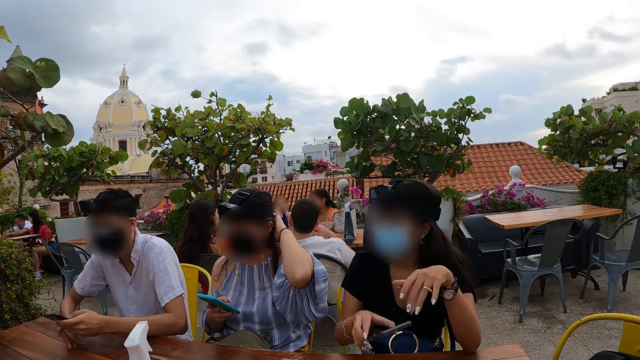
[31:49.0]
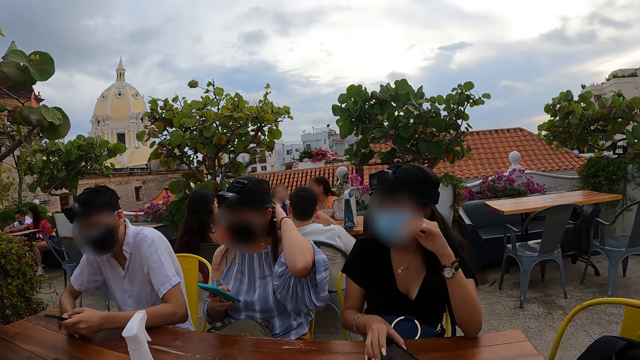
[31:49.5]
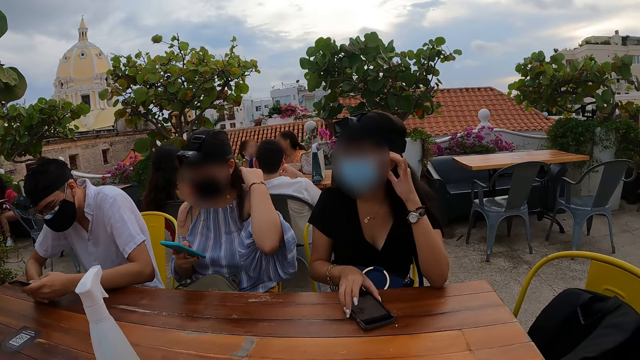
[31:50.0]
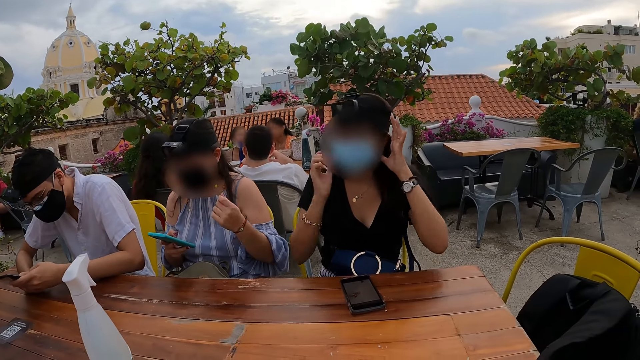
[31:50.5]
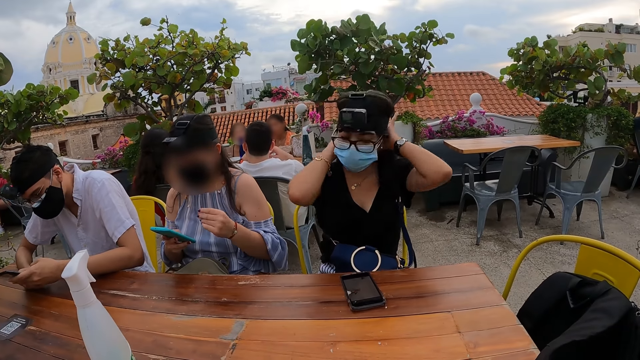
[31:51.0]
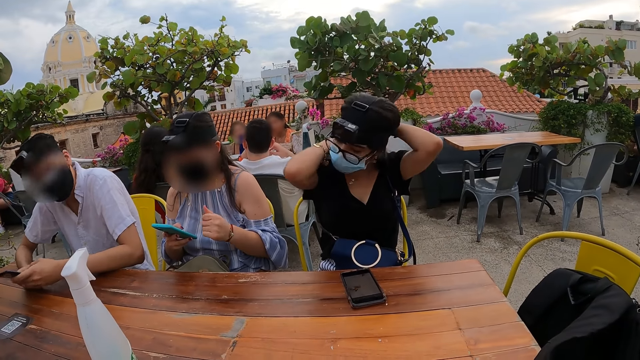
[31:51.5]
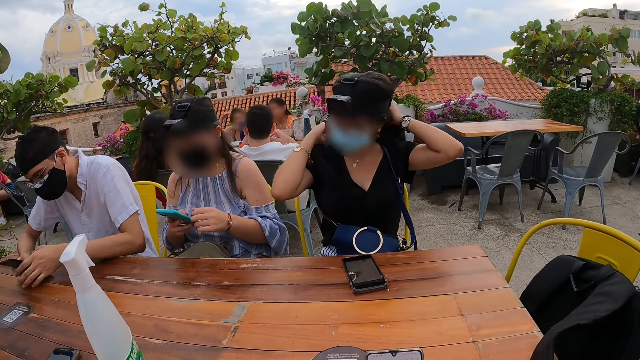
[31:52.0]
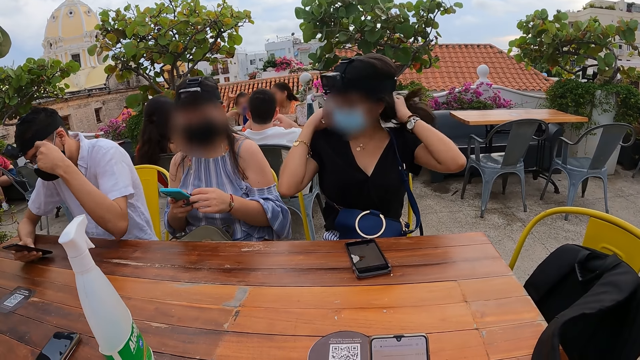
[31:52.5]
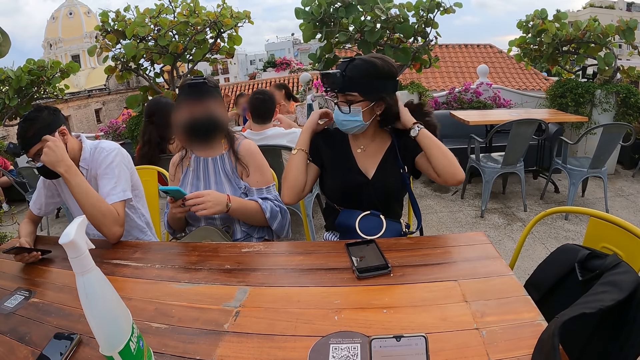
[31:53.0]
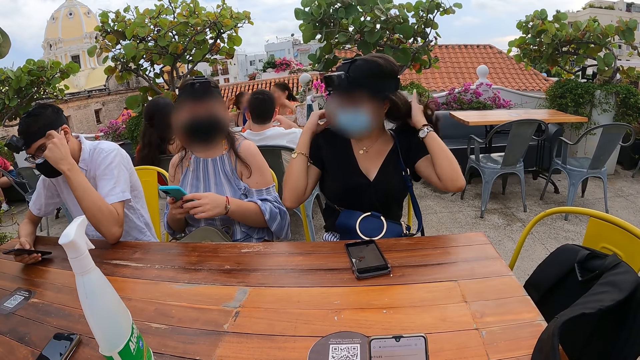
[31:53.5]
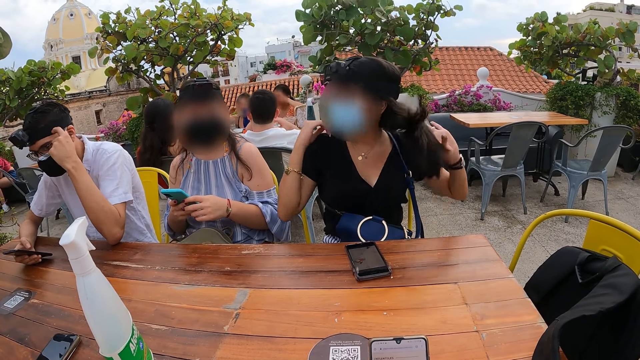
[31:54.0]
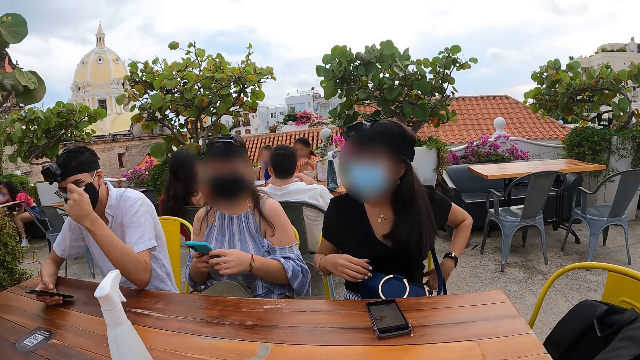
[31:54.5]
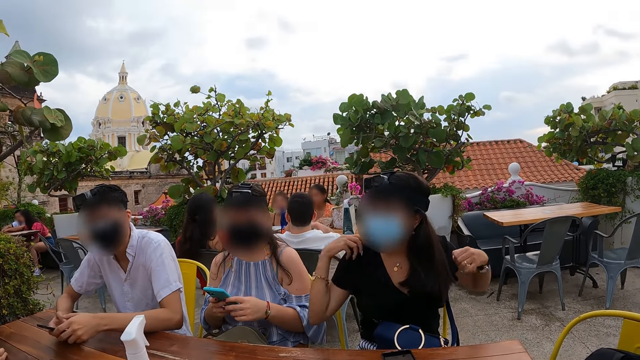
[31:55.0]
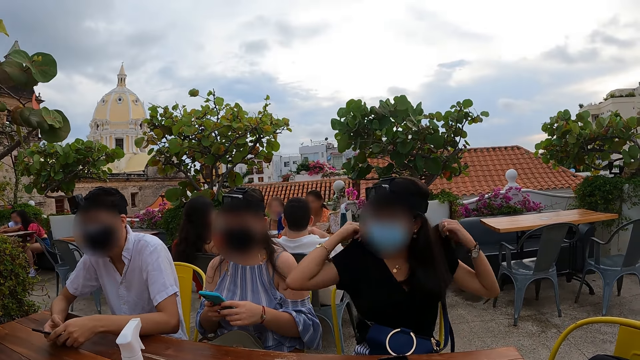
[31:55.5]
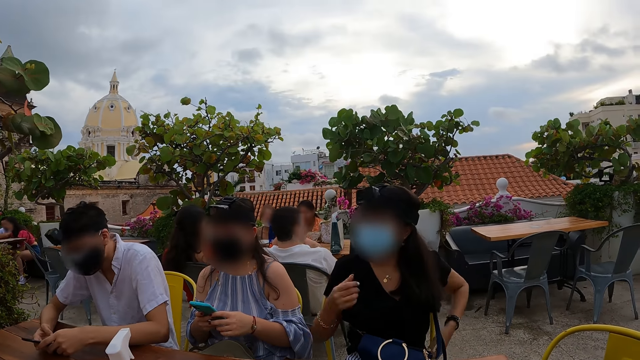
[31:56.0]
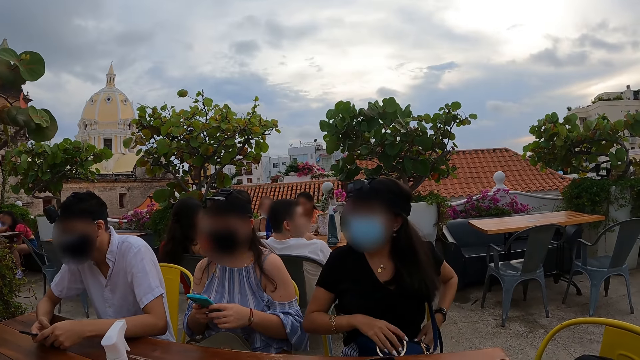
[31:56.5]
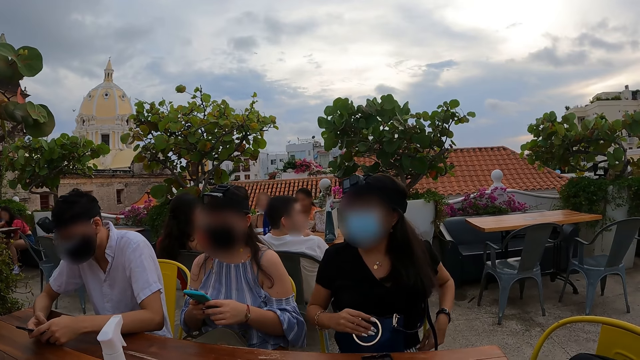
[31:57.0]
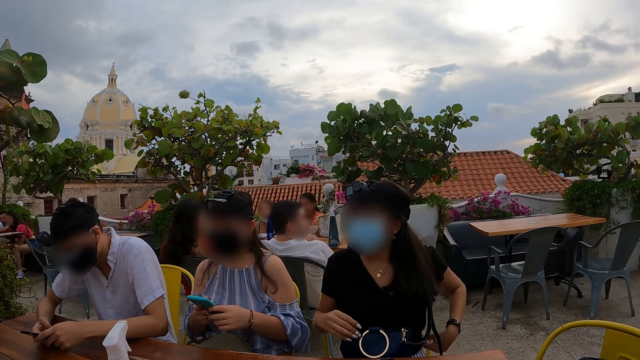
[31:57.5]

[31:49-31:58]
The woman drops the mobile phone on a table with her right hand. The woman adjusts her hair with both hands. The camera wearer scrolls through his phone with his left hand. He stares at his friends.

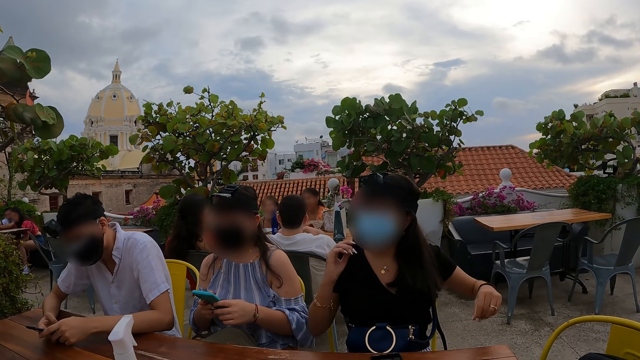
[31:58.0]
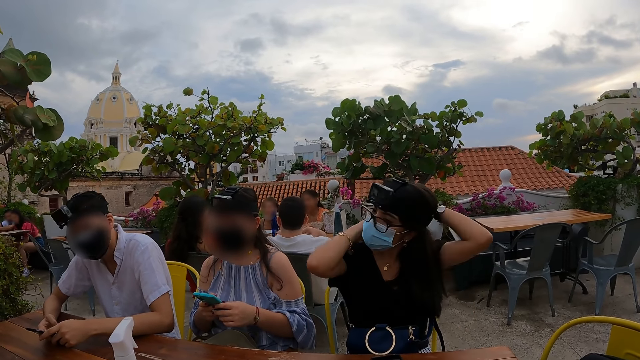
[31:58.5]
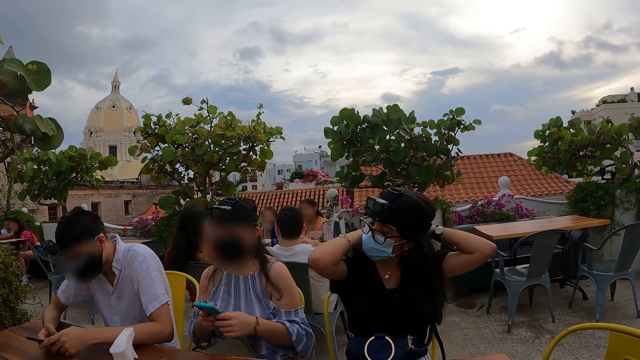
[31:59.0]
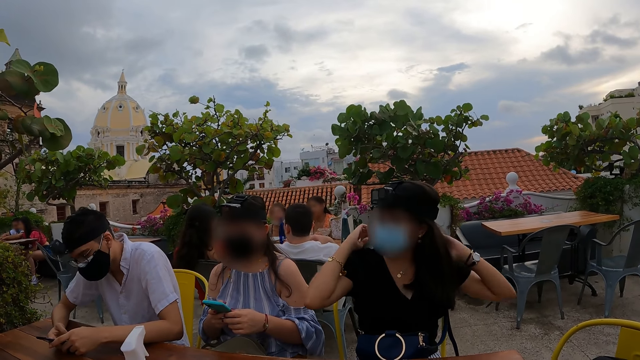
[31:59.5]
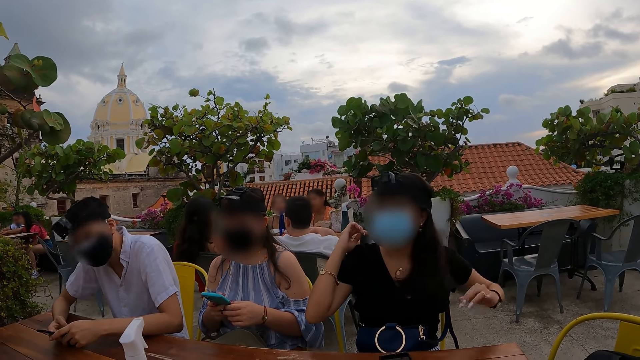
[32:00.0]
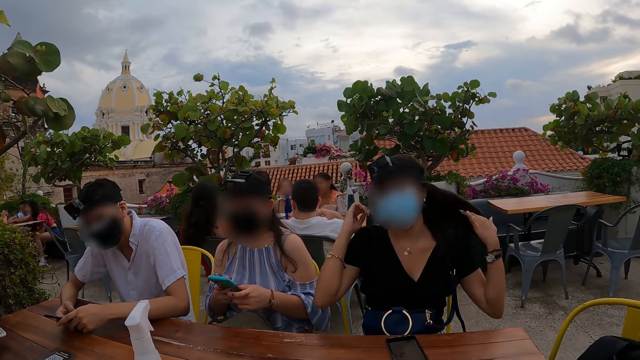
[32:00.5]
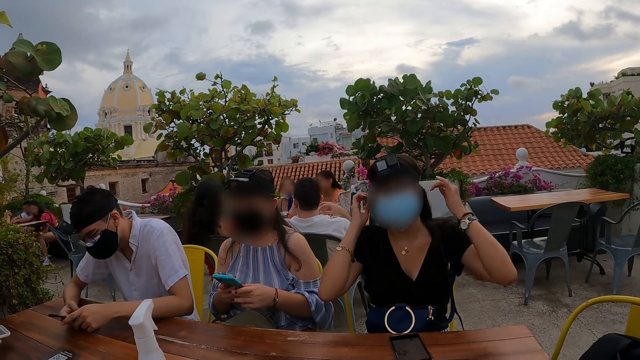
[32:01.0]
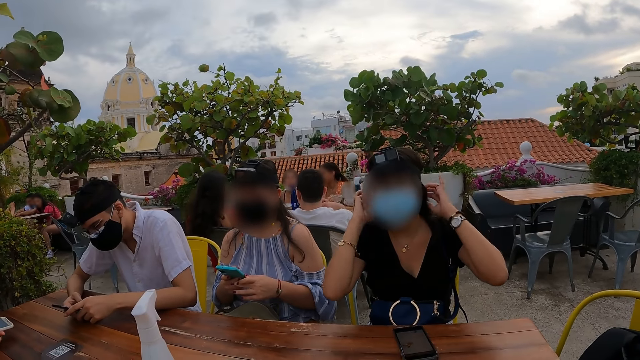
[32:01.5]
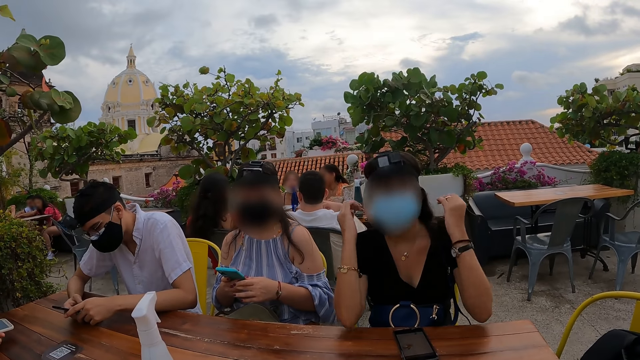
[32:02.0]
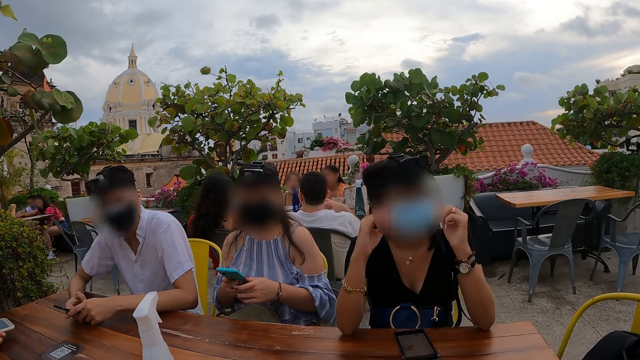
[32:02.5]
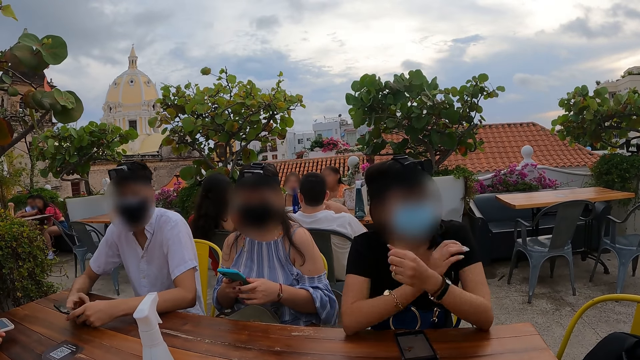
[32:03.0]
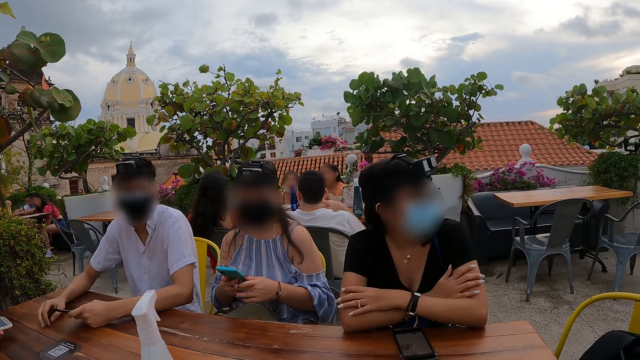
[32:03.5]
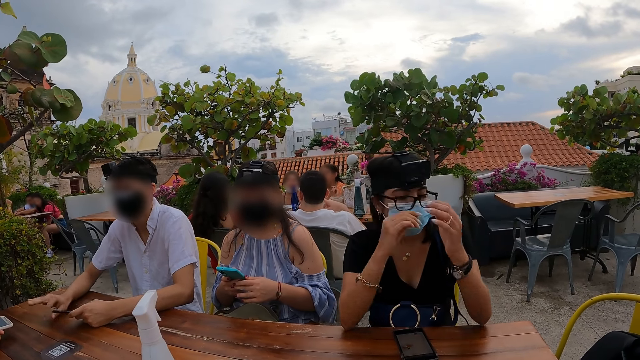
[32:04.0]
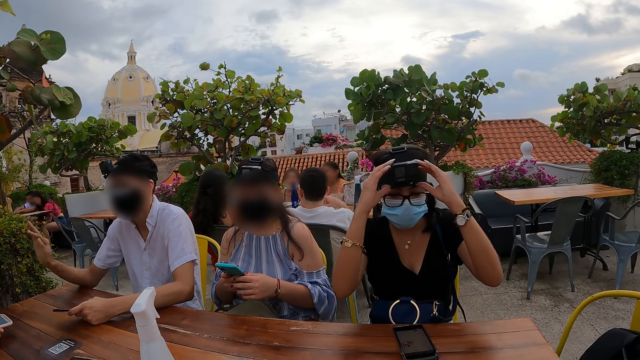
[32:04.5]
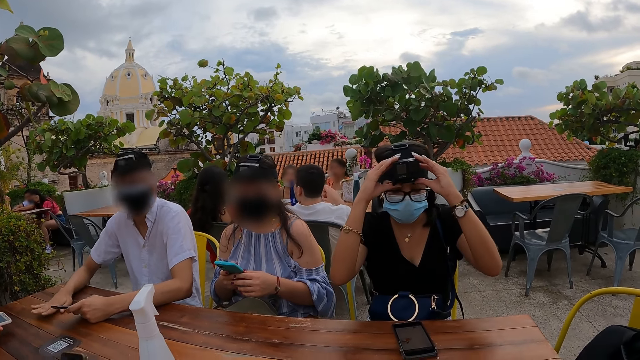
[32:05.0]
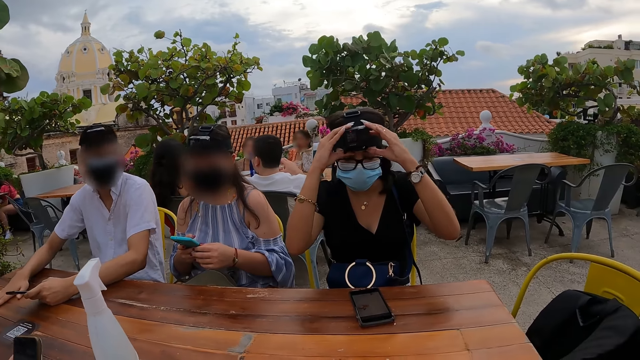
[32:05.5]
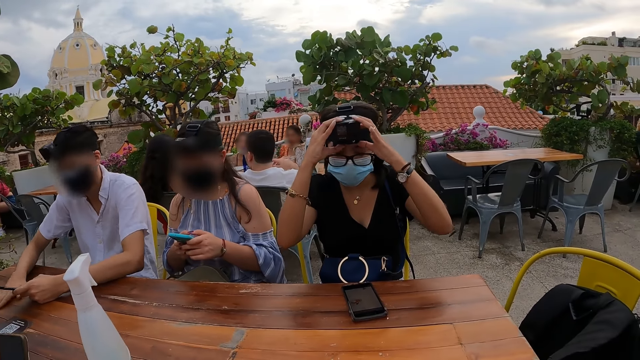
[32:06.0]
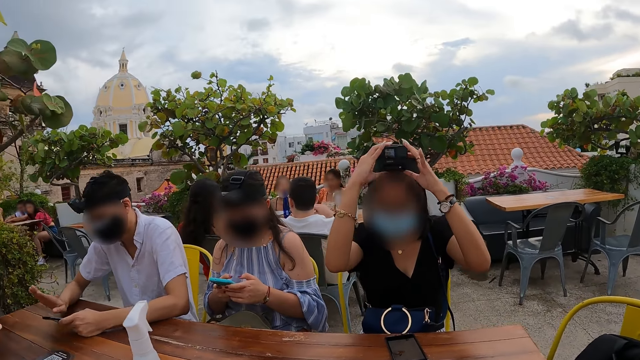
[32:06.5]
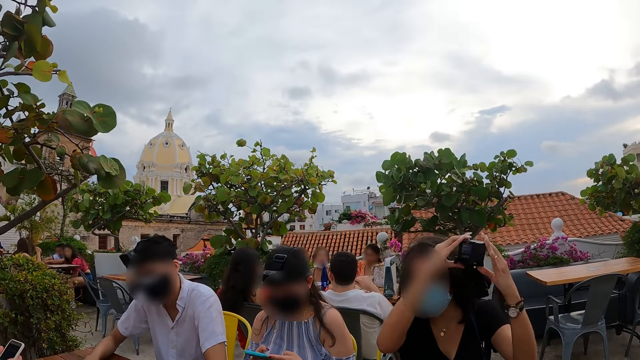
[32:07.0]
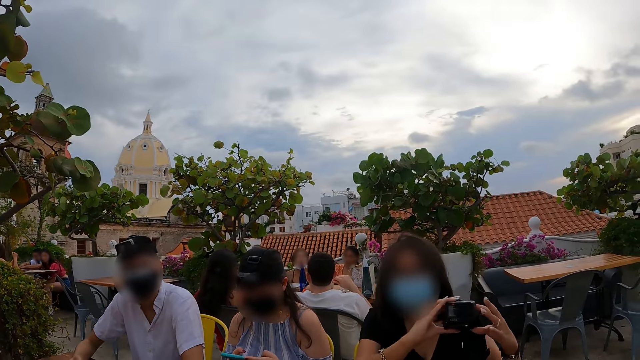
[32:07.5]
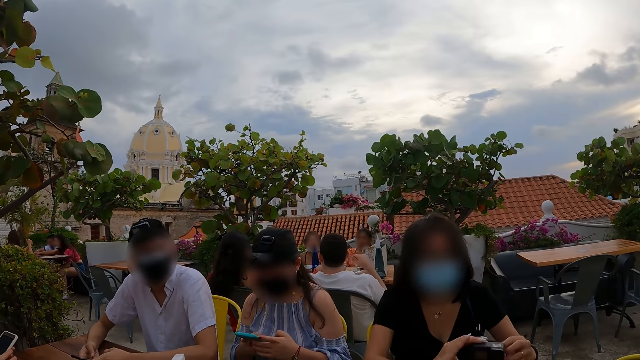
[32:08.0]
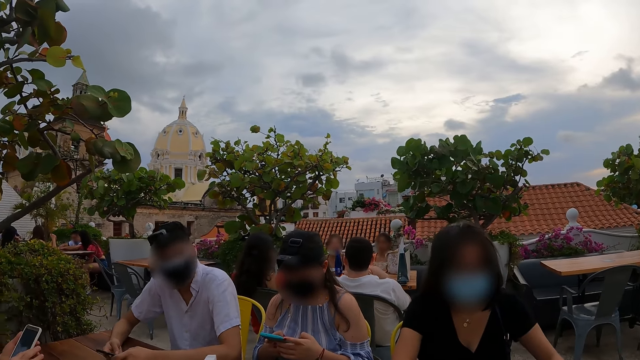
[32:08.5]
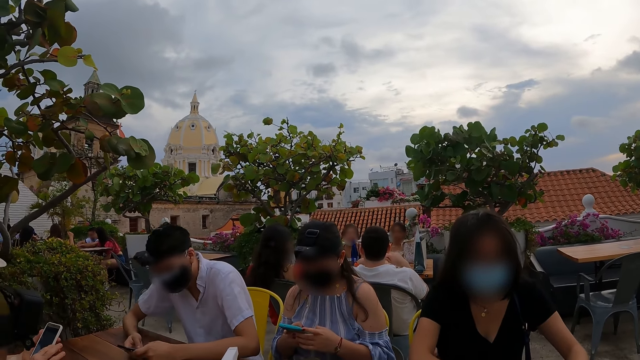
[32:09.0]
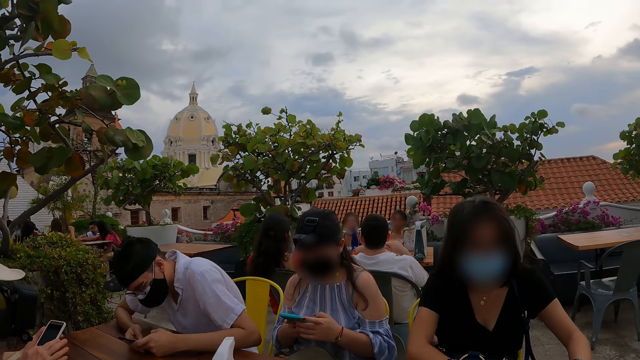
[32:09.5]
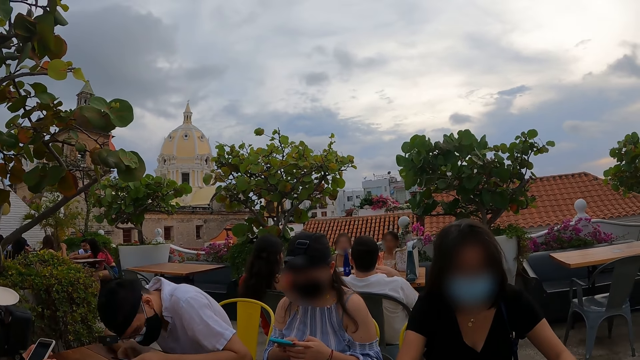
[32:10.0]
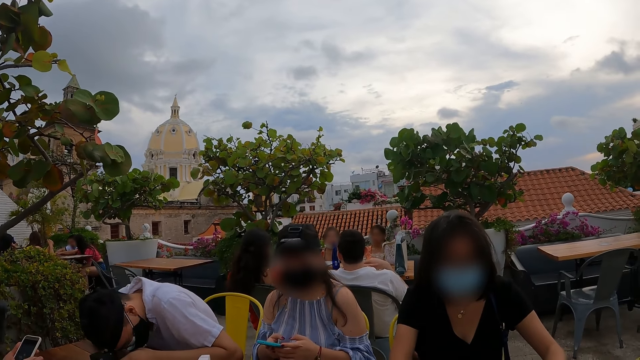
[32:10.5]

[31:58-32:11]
The woman adjusts her hair with both hands. The man interacts with the camera wearer. The woman removes the camera gear from her head with both hands. Another man operates a mobile phone with both hands.
